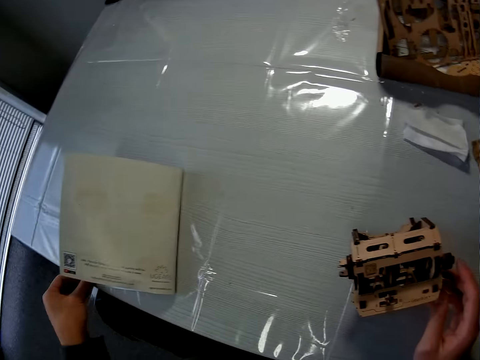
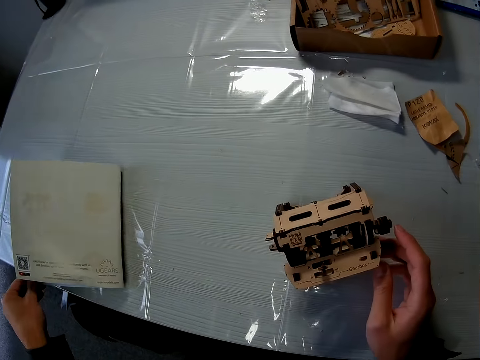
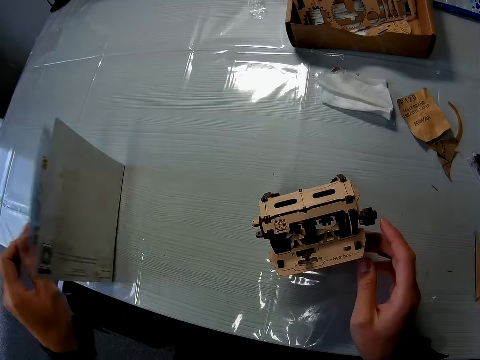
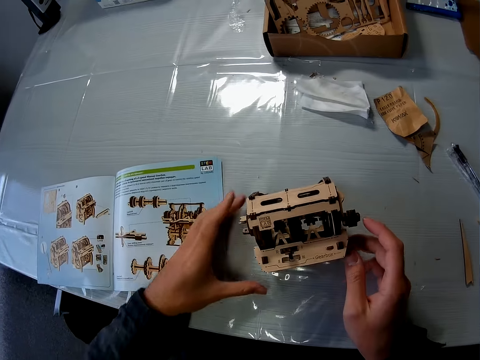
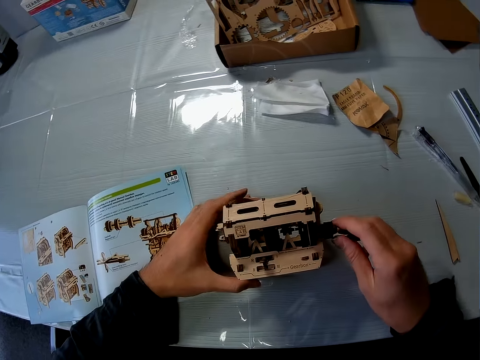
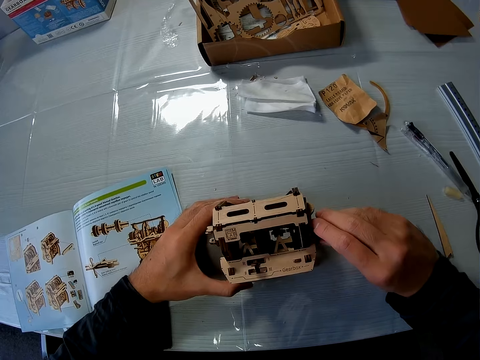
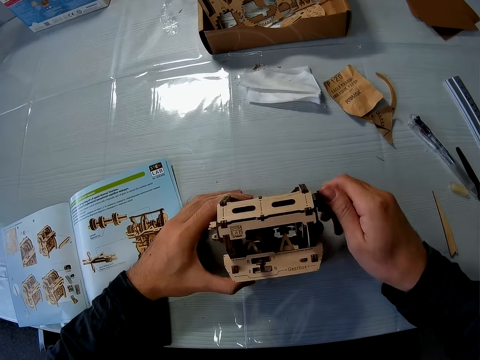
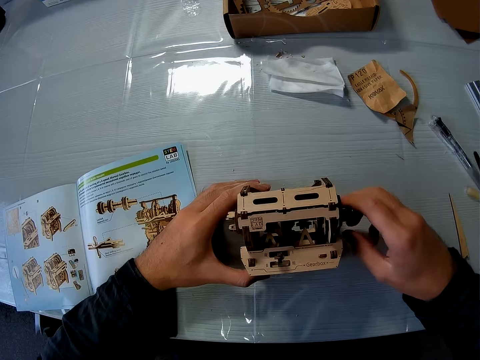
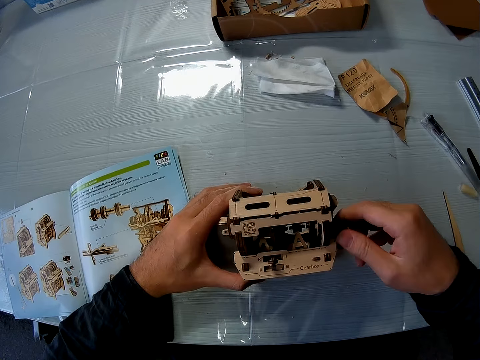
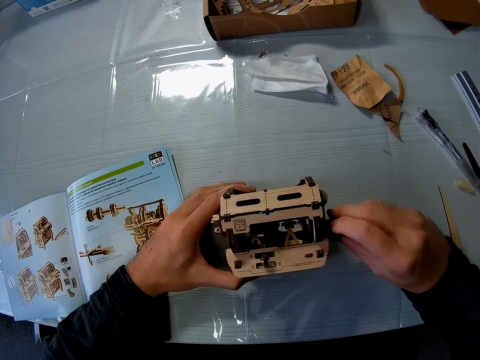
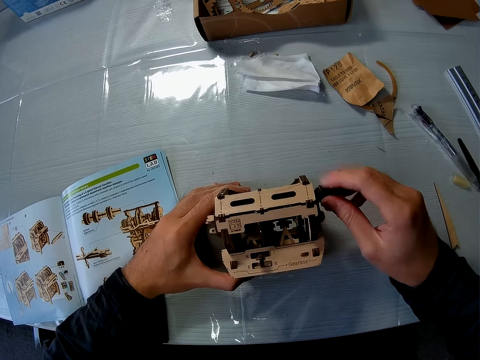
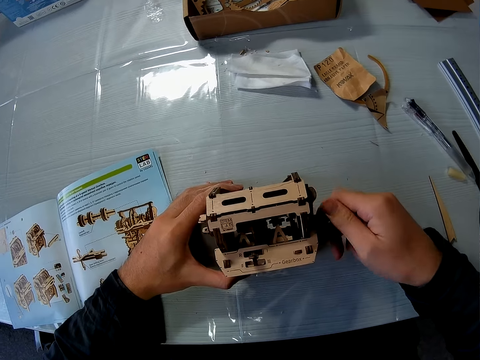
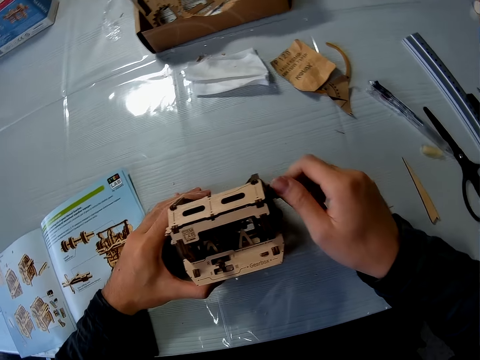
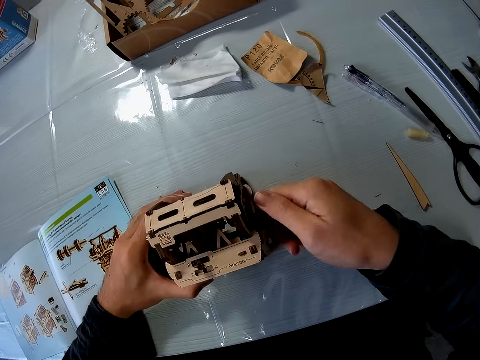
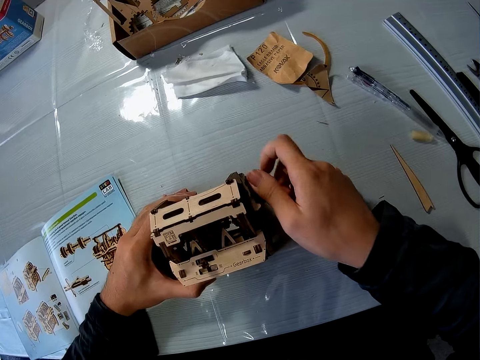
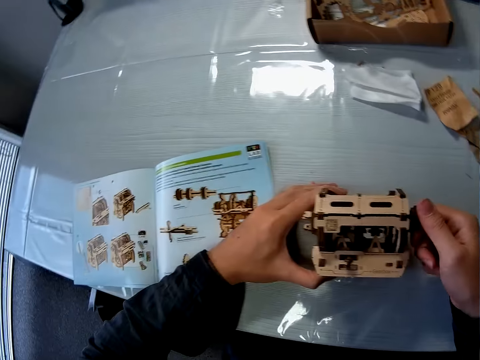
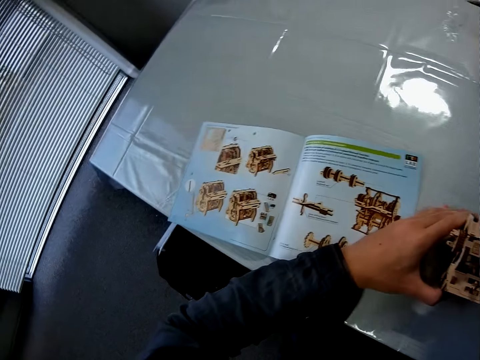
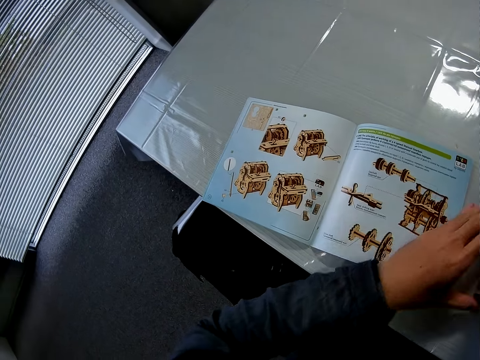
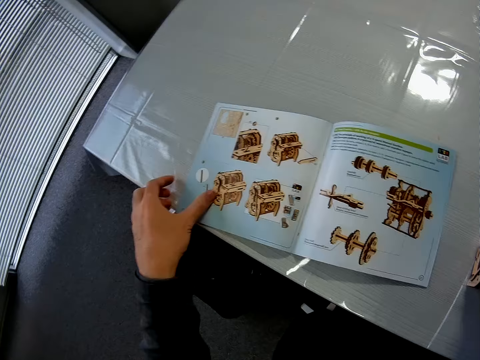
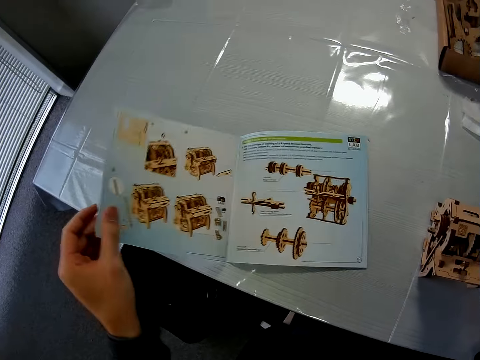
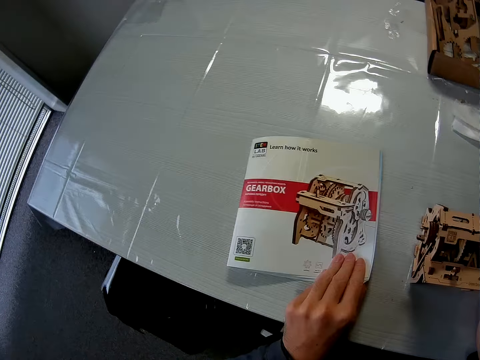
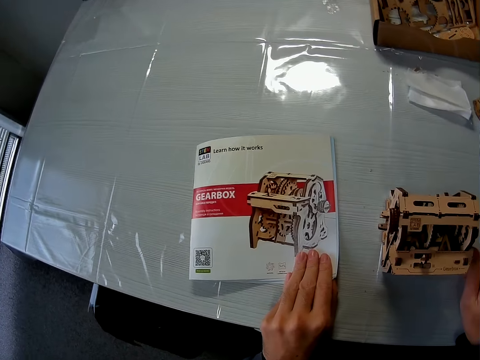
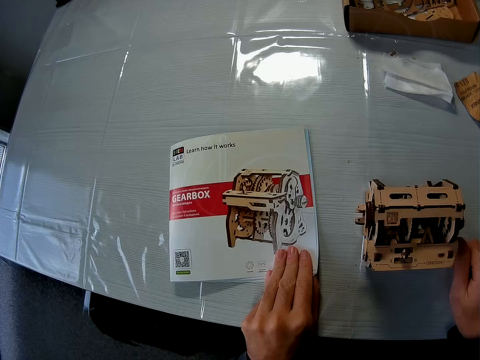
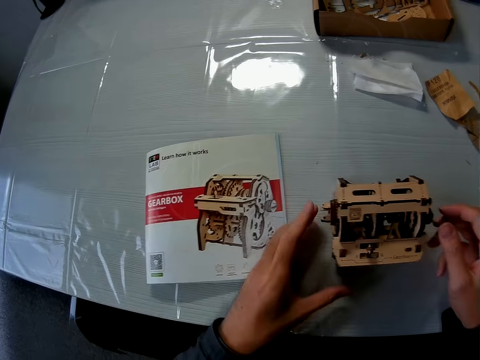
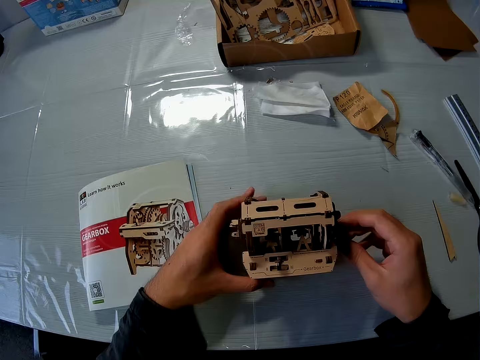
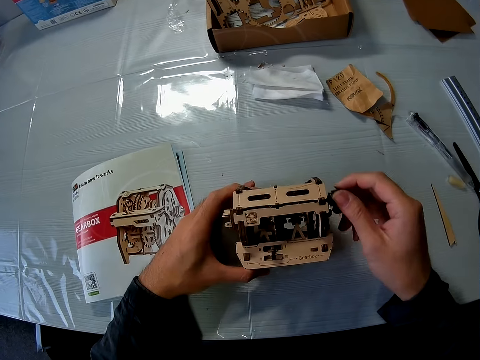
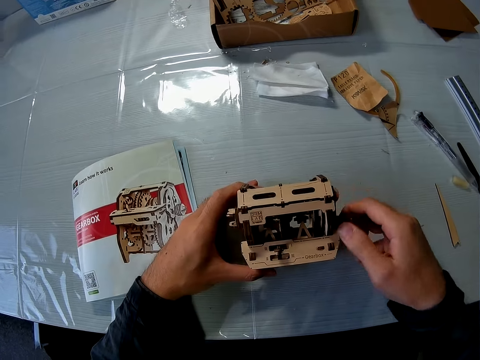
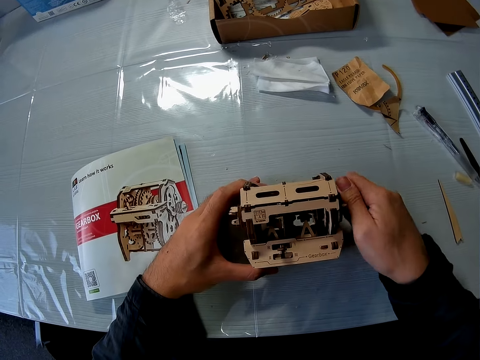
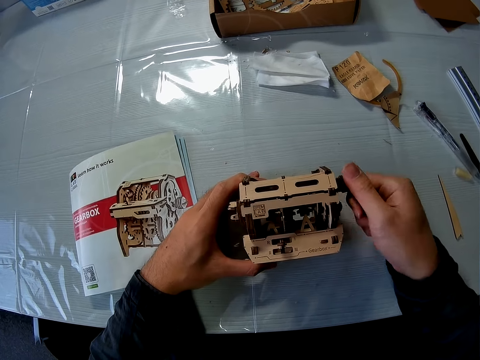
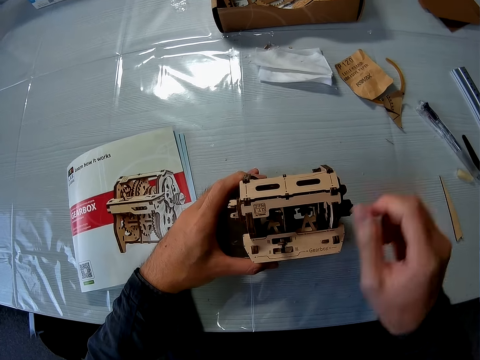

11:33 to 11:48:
The camera wearer closes the book. They open the book. They hold the model. They turn a crank on the cardboard structure. They look at the book. They close the book. They turn the crank on the cardboard structure.

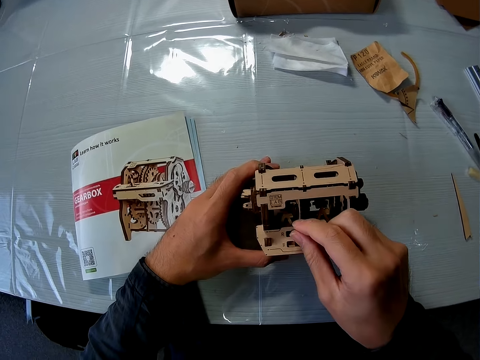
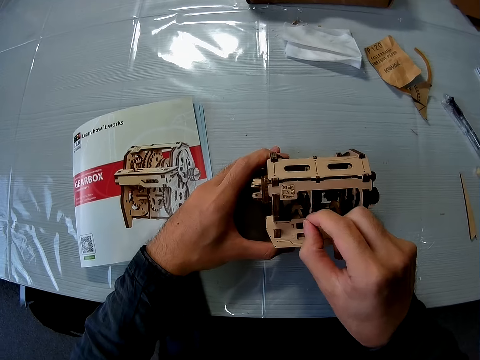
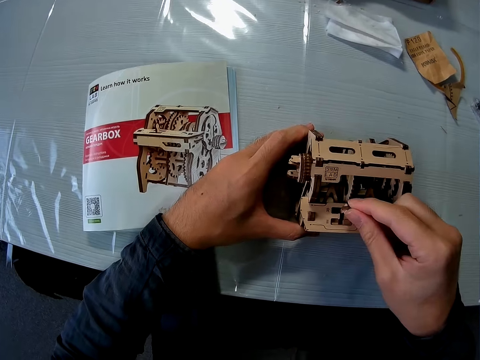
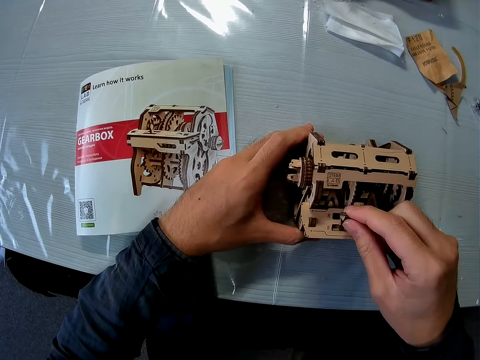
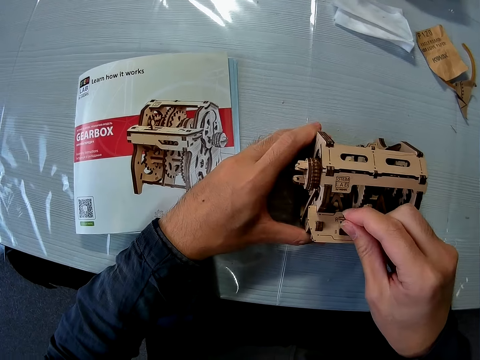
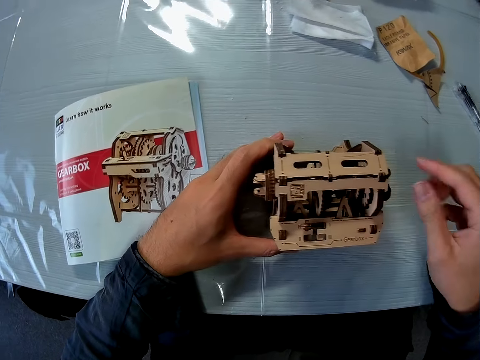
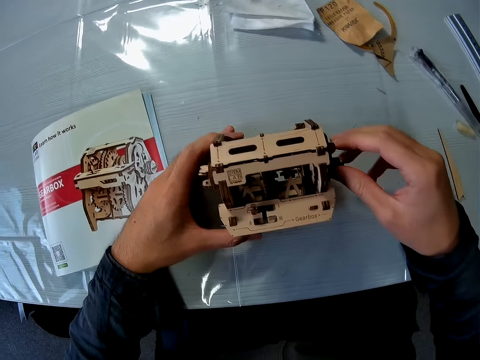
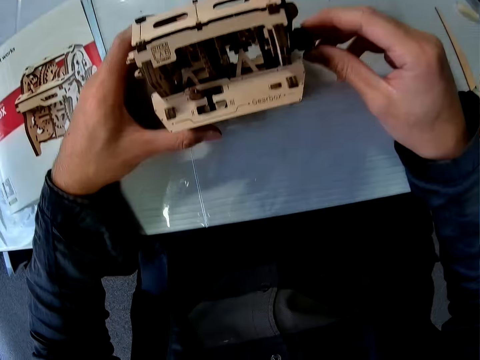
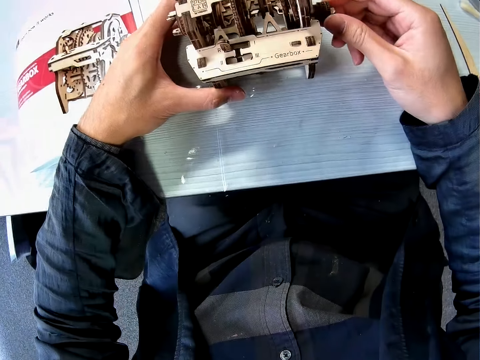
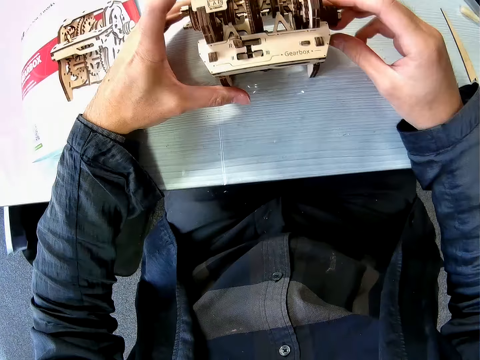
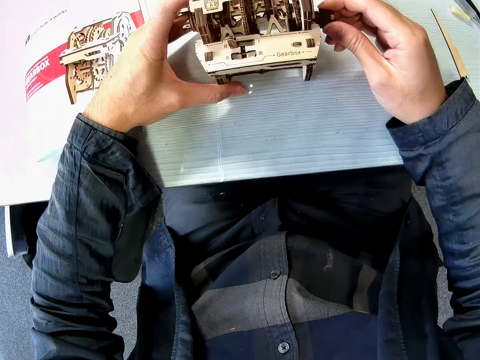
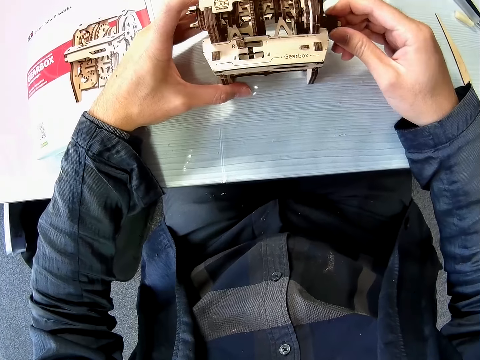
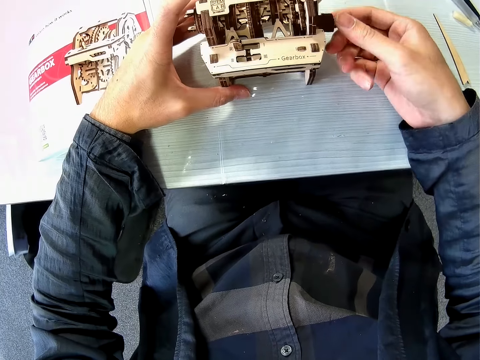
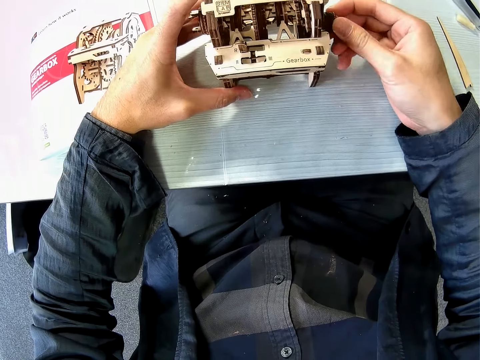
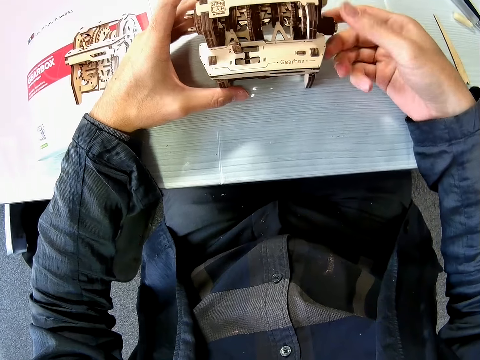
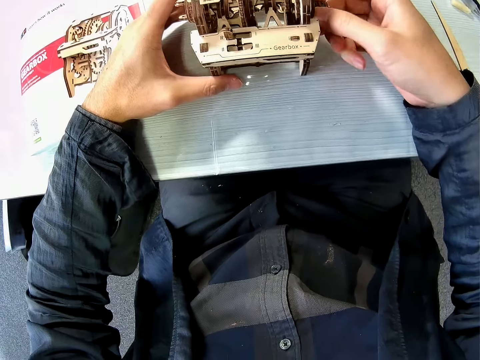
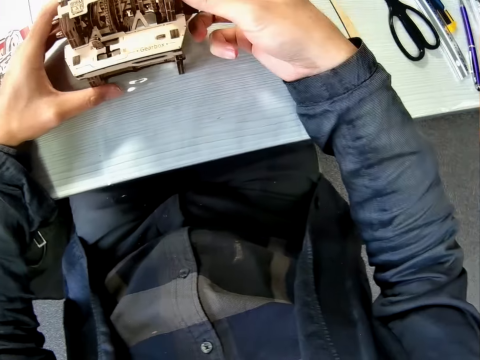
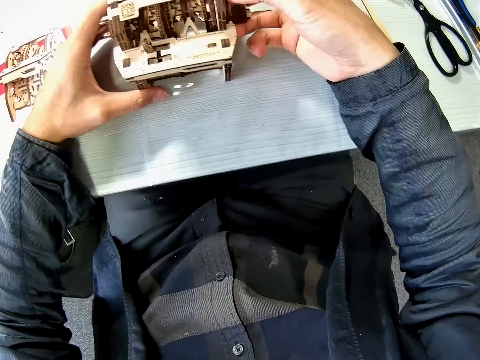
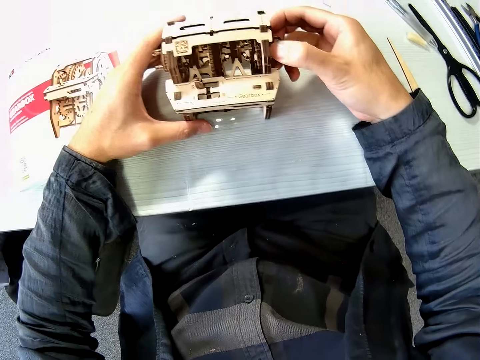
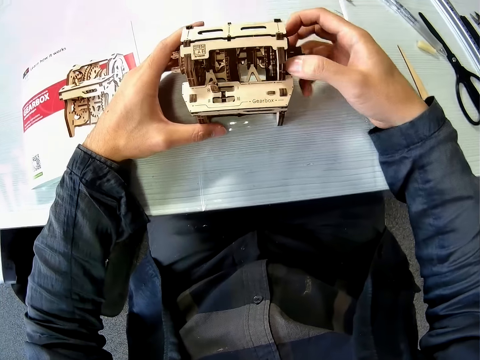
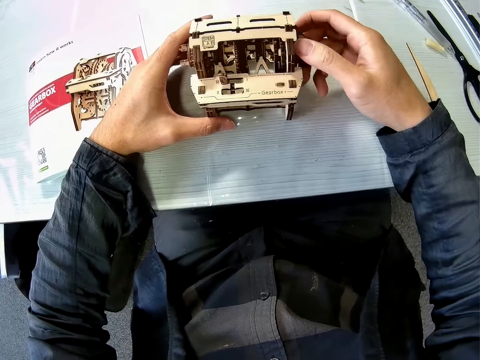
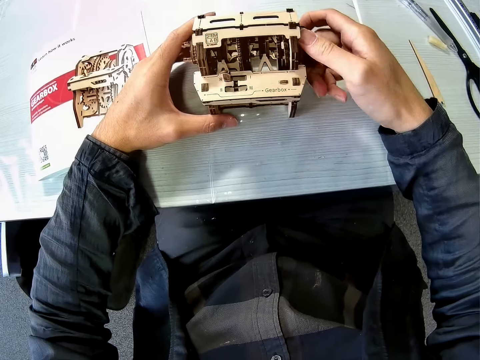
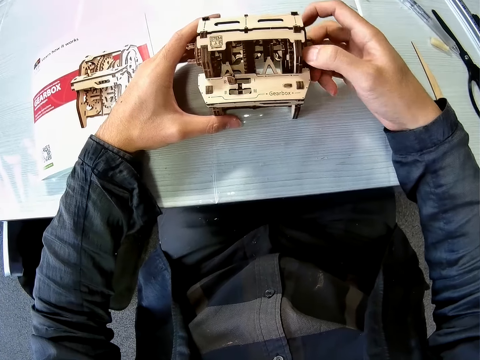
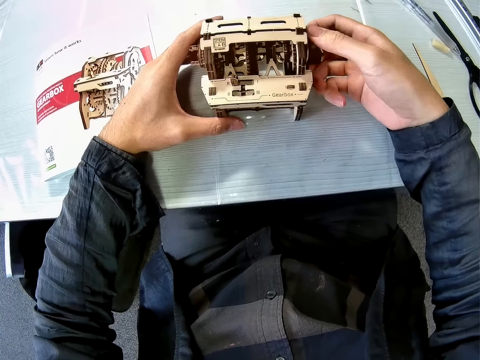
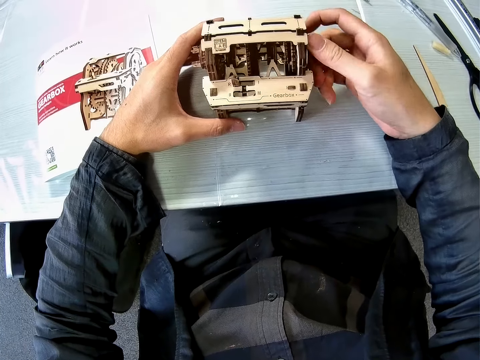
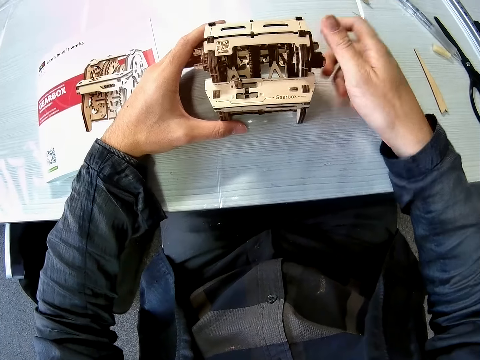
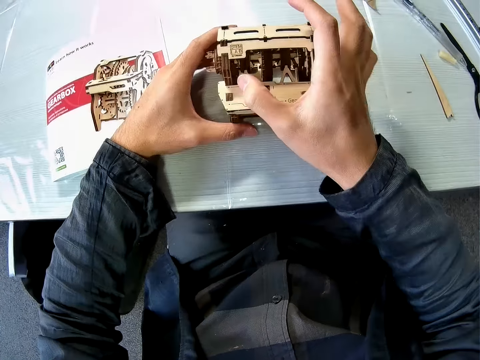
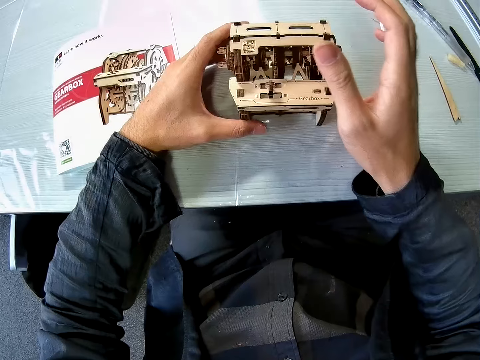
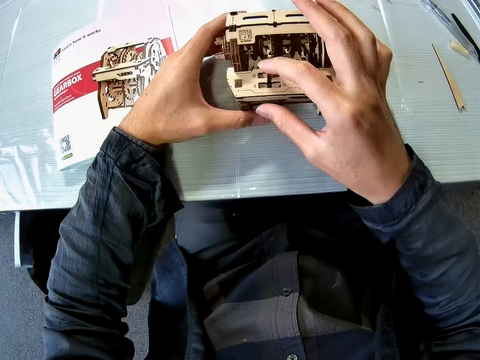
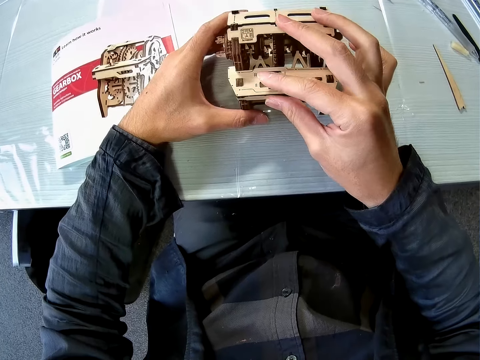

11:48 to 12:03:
The camera wearer adjusts a lever on the cardboard structure. They rotate the model piece. They turn the handle of the crank. They adjust the lever on the cardboard structure.
